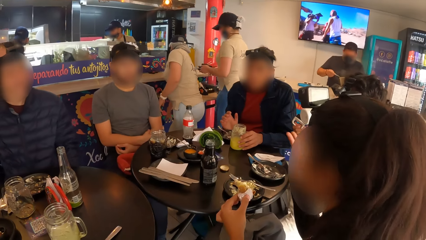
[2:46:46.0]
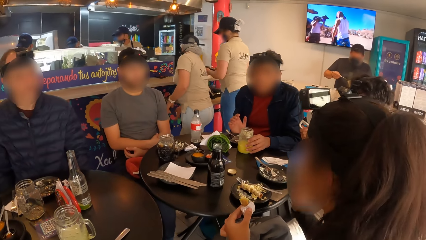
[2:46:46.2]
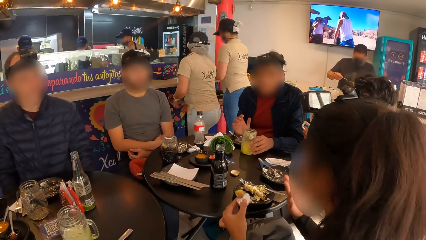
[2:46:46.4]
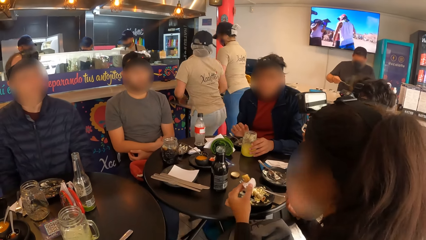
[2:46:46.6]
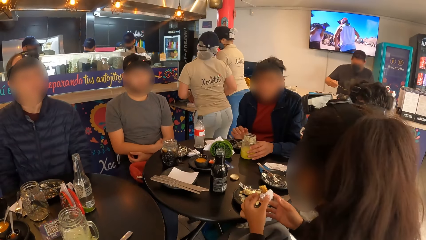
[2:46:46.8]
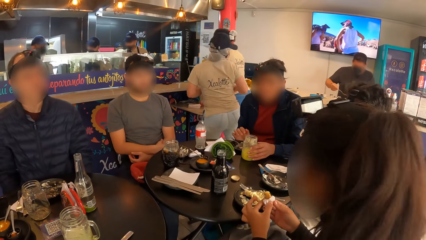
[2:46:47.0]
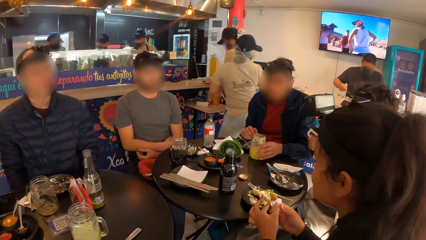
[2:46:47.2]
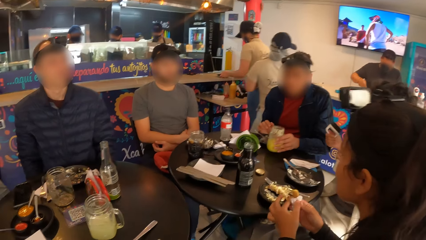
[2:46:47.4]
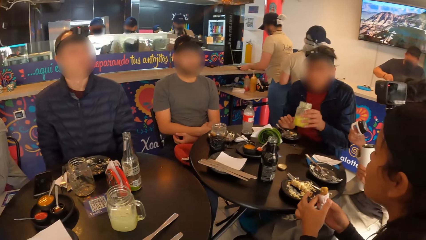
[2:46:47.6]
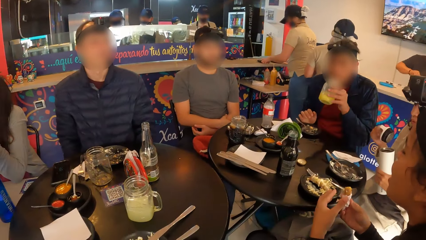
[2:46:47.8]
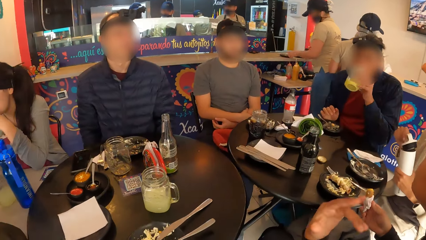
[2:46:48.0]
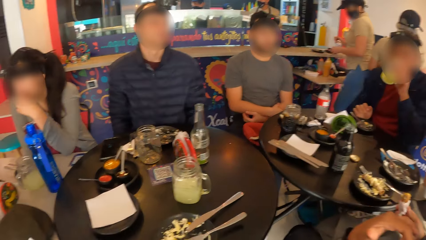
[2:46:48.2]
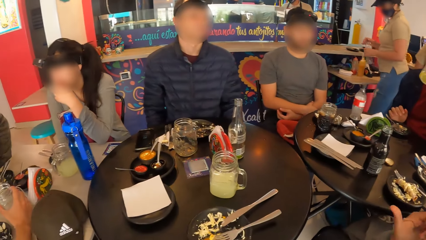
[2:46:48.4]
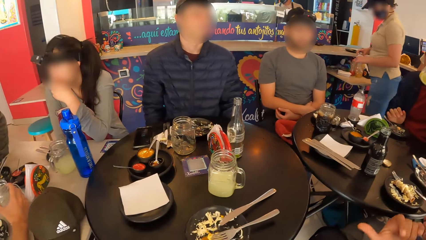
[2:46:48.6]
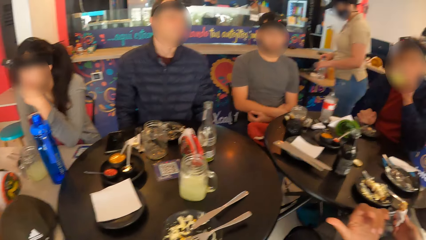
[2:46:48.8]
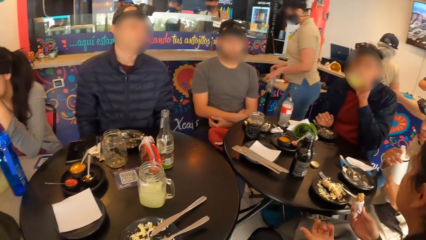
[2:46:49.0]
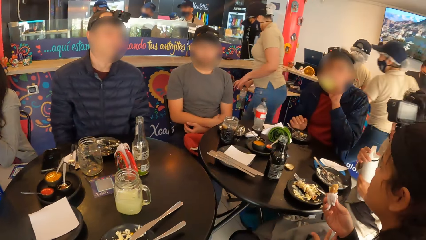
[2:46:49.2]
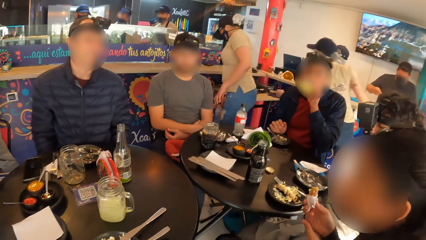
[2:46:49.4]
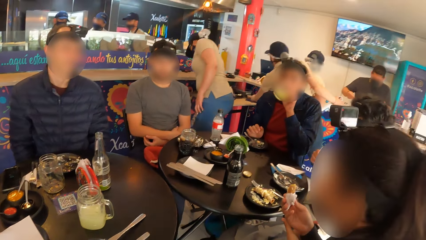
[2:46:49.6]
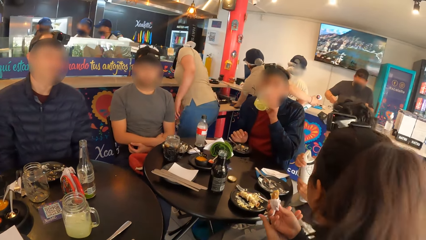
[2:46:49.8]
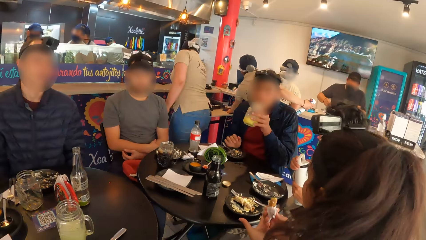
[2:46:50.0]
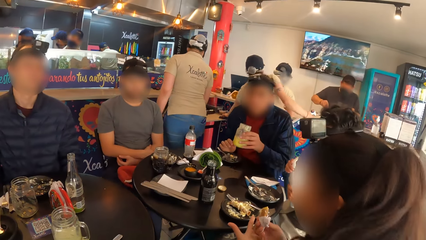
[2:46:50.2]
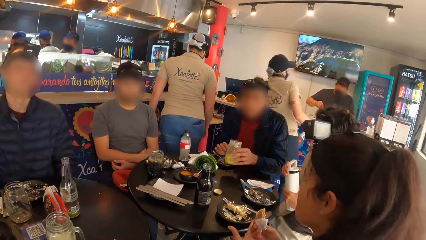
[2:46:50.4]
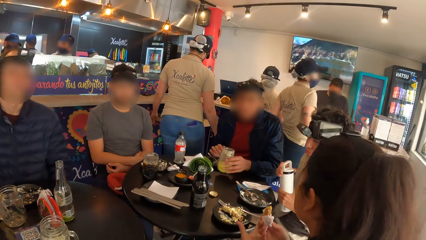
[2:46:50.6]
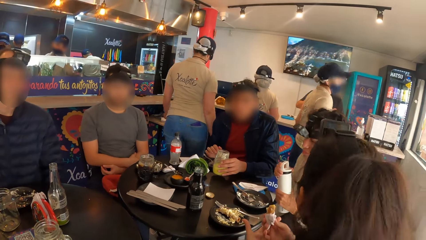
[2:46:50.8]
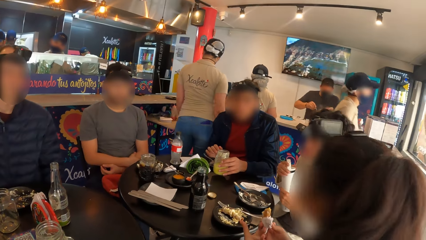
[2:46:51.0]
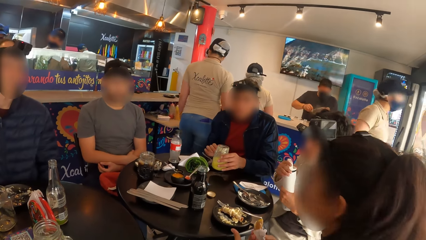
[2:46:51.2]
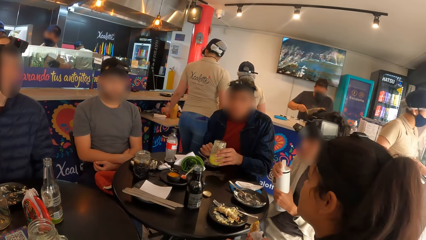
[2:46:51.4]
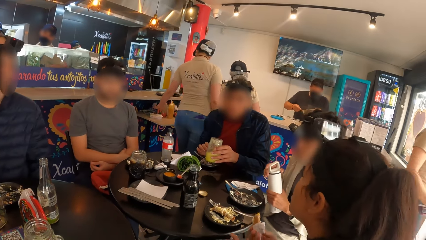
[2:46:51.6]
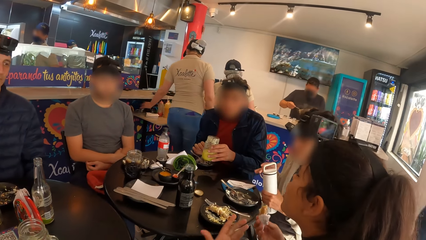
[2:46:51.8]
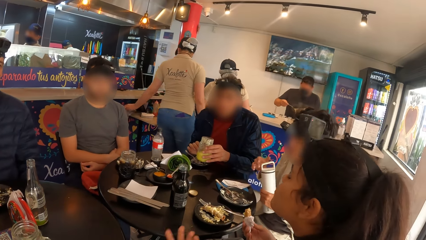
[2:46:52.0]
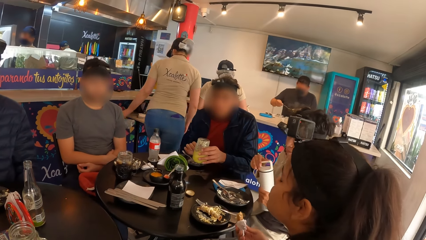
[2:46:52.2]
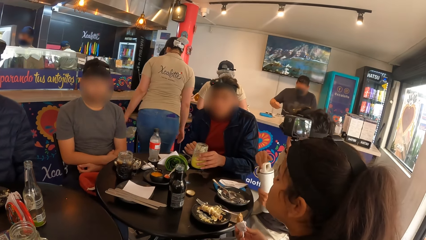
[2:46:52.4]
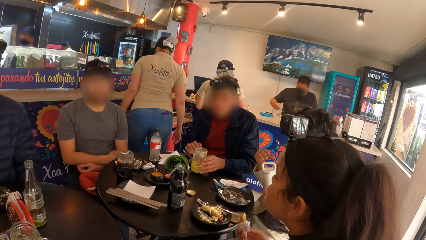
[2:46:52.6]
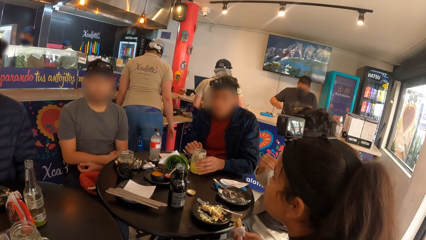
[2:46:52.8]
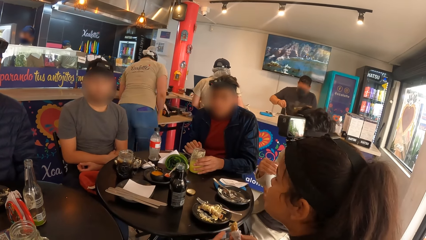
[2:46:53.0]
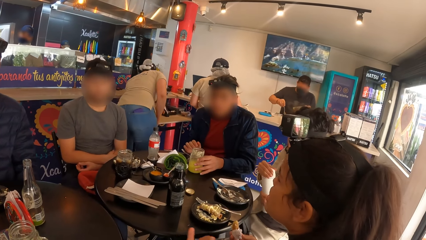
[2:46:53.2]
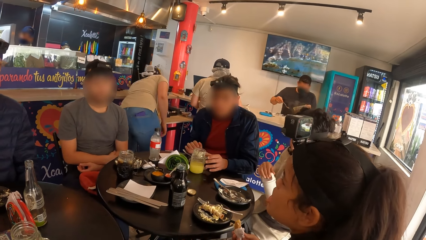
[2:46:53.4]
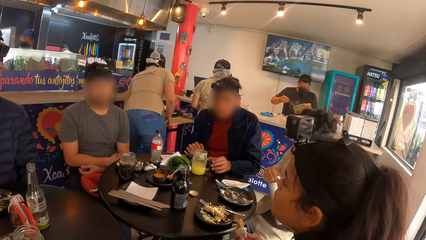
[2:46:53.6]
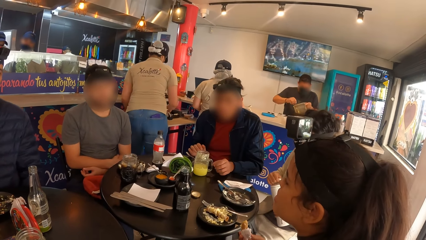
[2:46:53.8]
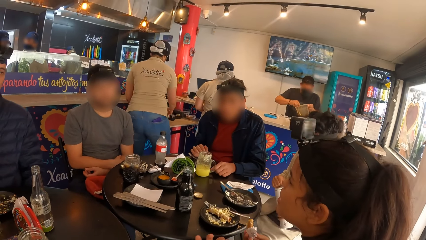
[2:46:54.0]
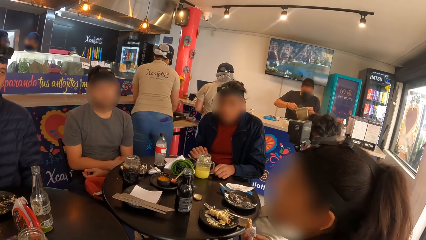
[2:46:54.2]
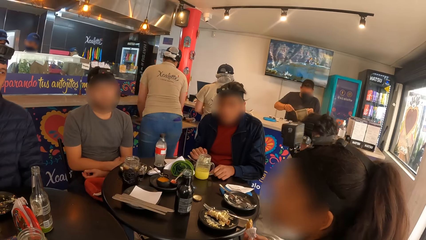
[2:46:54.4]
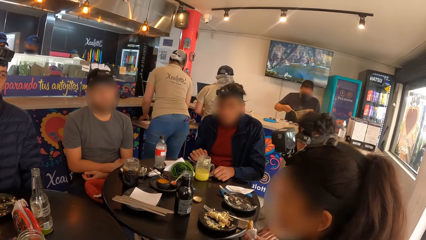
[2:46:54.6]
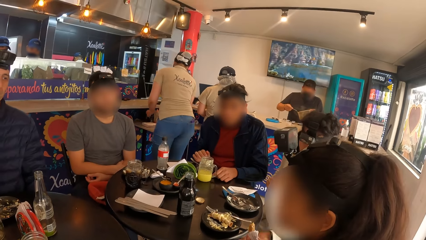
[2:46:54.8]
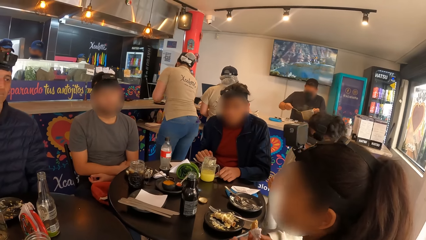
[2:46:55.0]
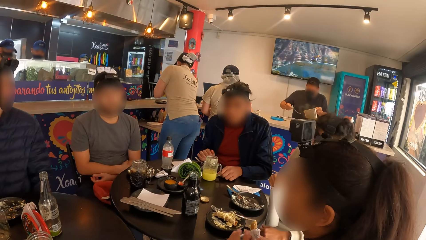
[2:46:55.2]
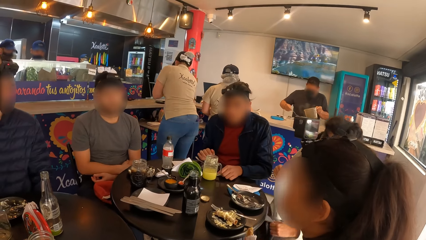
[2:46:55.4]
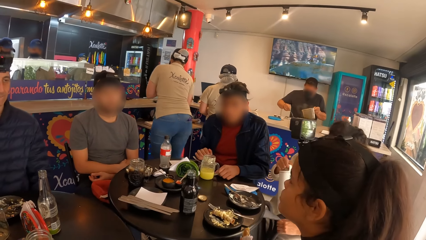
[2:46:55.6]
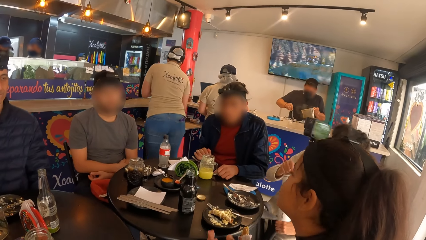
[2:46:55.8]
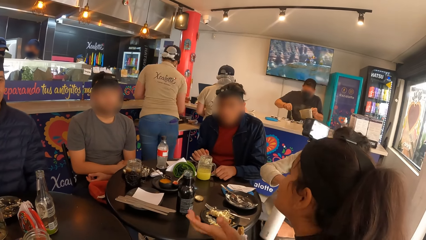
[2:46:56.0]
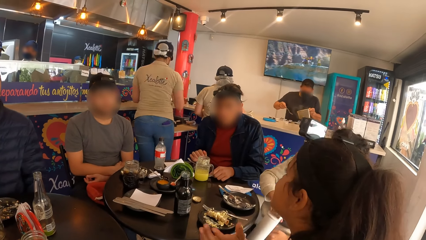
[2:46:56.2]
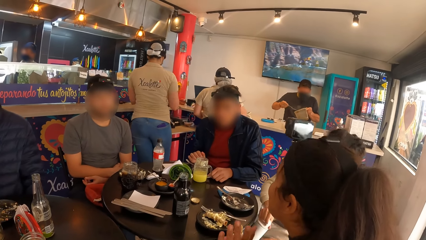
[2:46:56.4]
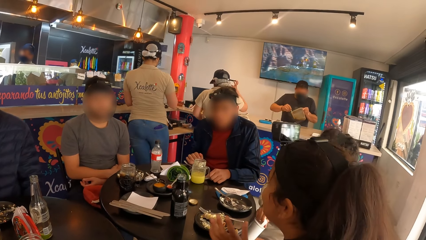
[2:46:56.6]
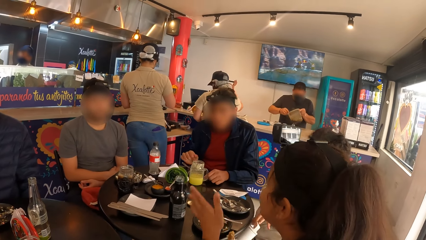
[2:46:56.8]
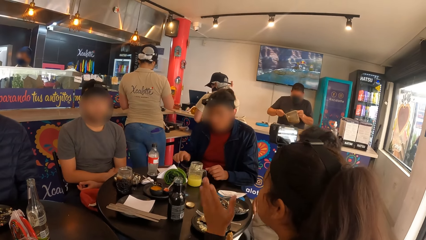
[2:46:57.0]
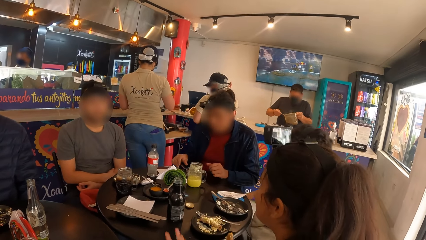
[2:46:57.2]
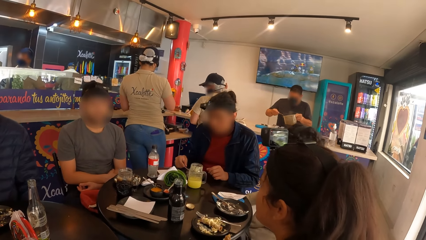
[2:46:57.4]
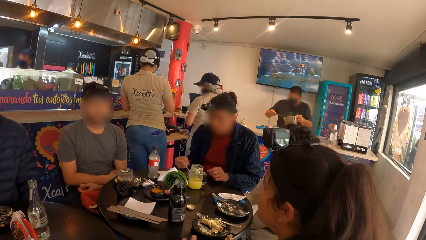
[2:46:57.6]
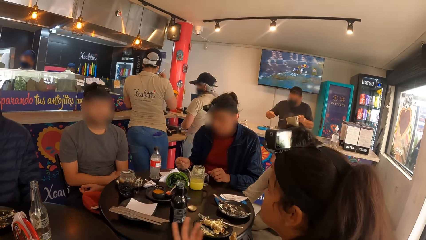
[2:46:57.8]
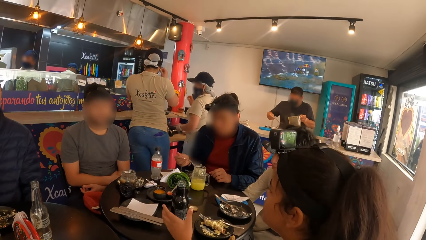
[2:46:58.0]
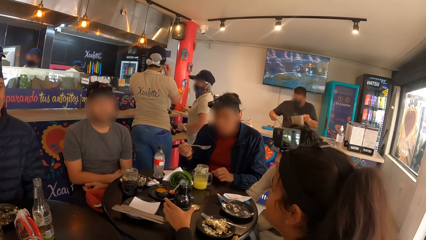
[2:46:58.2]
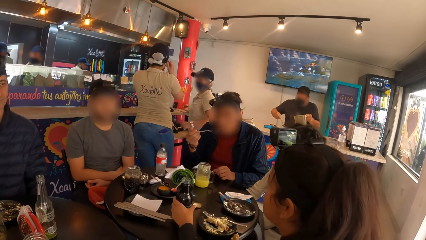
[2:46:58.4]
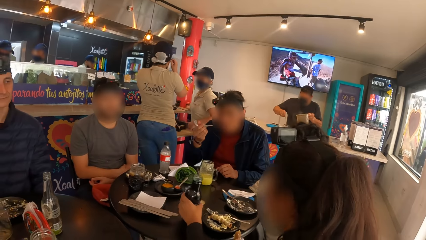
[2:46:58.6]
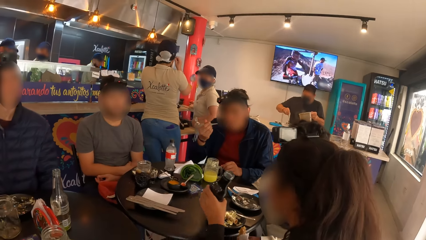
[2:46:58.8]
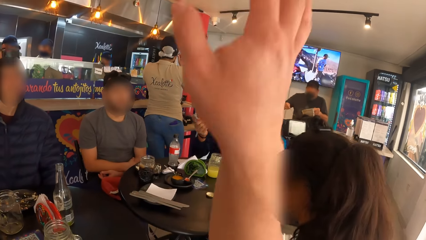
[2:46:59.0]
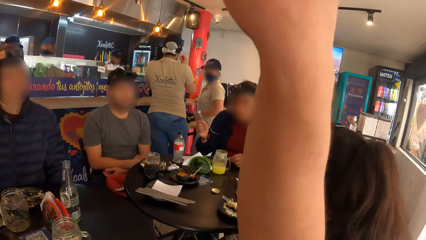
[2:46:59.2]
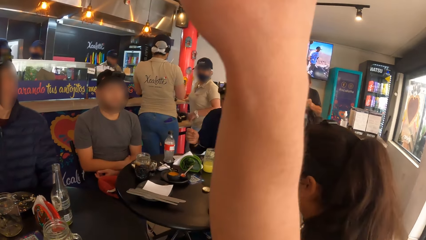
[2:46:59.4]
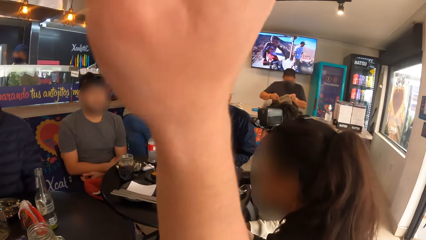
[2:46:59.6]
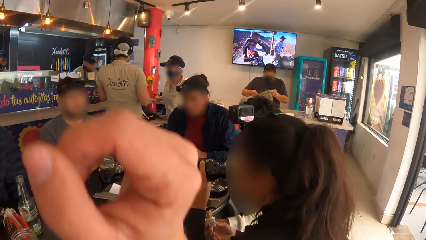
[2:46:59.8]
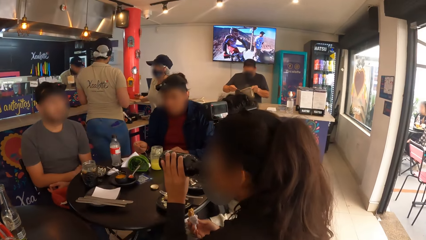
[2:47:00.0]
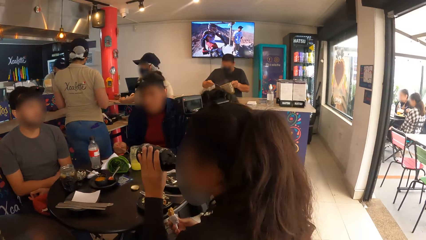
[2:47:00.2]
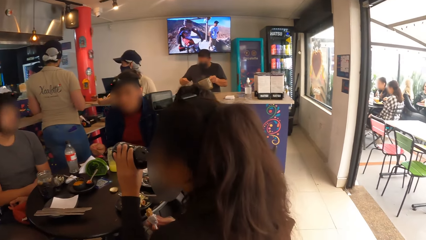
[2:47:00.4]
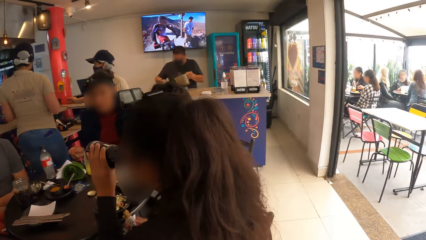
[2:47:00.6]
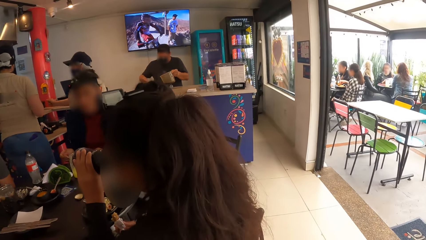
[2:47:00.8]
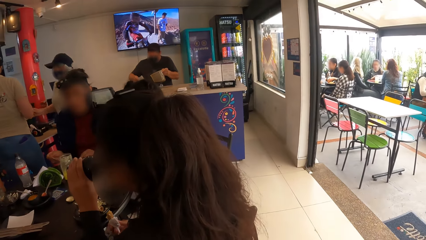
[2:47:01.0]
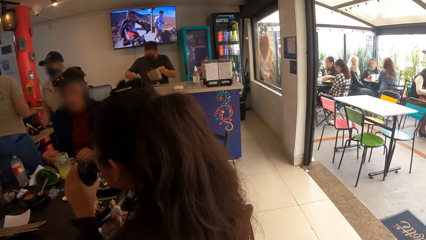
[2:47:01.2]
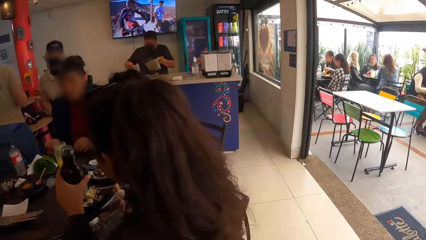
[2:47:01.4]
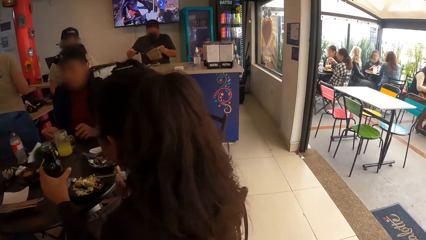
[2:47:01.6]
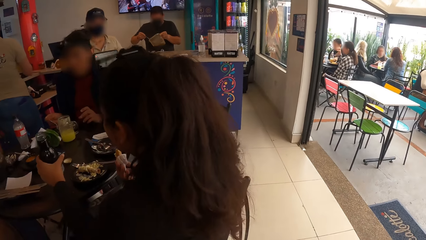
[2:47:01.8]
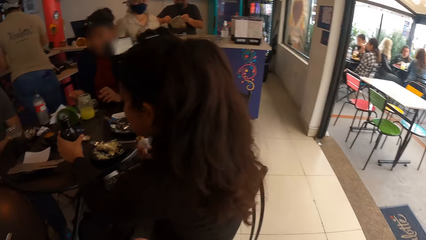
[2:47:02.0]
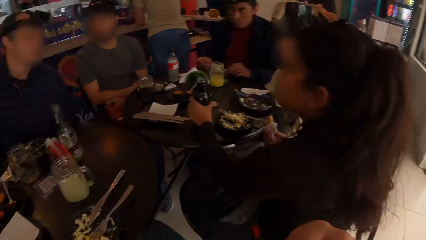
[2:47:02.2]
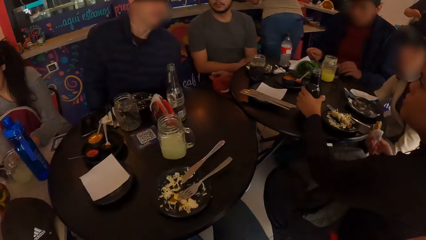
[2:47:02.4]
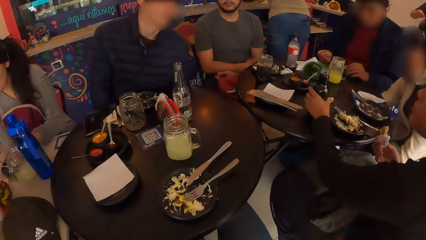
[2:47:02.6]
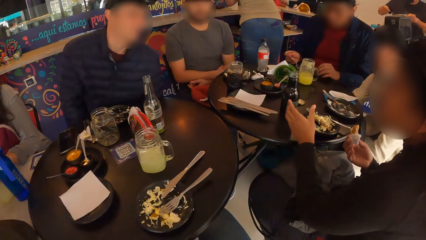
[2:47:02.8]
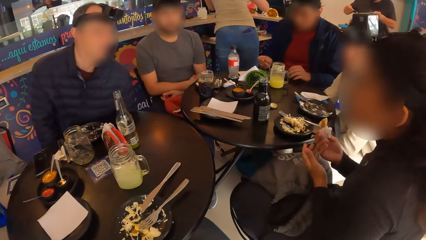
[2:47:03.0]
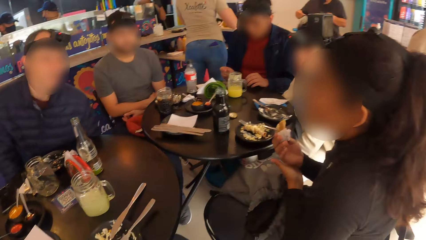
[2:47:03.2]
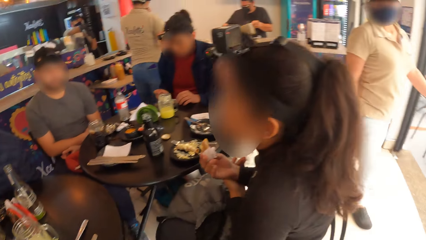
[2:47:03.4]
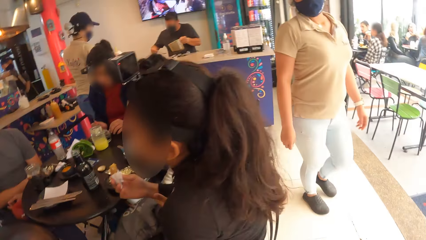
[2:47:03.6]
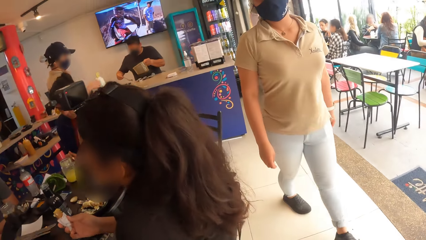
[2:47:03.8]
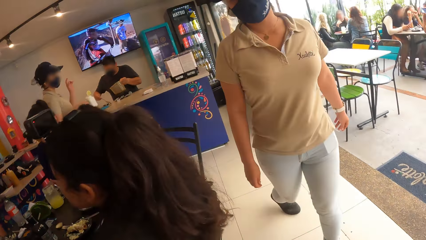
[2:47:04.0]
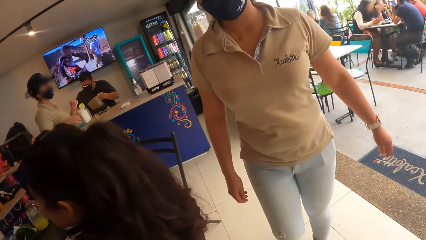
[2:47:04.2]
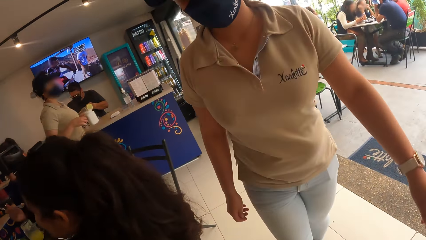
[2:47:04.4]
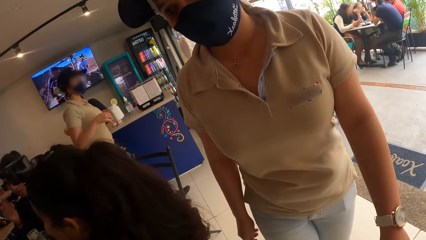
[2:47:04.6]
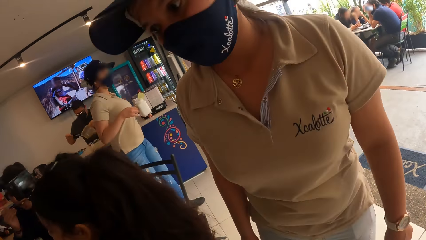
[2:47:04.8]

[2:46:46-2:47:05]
A man picks the jar of juice on the table with his left hand. A woman holds the flask with her left hand. Another woman passes the serviette paper with the snack from her left hand to her right hand. The first woman closes the flask with the cover in her right hand. The man drinks juice from the jar of juice in his left hand. The man holds the jar of juice with his left hand. The man drops the jar of juice on the table with his left hand. The first woman drops the flask on the floor with her left hand. The man holds a spoon with his right hand. The man eats with the spoon in his right hand. The other woman picks a bottle on the table with her left hand. The camera wearer raises his right hand. The other woman drinks from the bottle in her left hand. A waiter walks towards the camera wearer. The other woman drops the bottle on the table with her left hand. The other woman interacts with the group of people.
